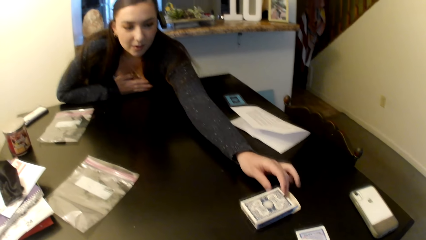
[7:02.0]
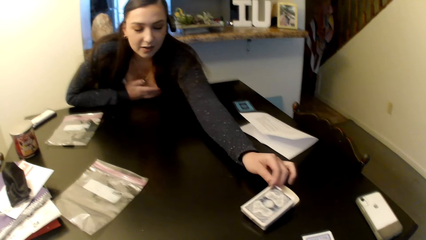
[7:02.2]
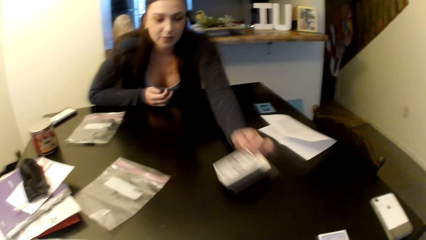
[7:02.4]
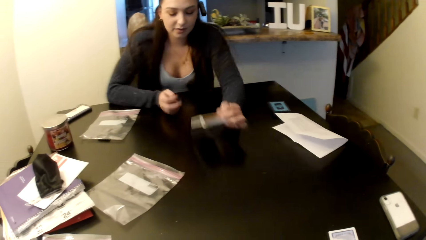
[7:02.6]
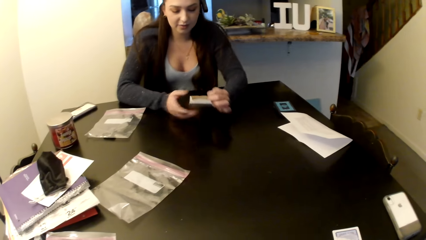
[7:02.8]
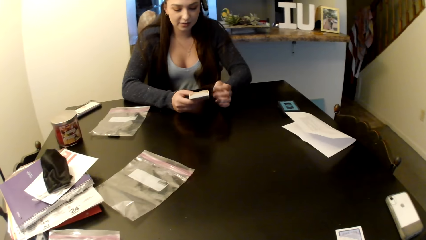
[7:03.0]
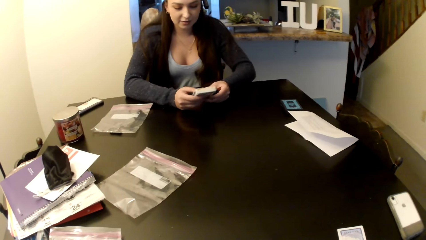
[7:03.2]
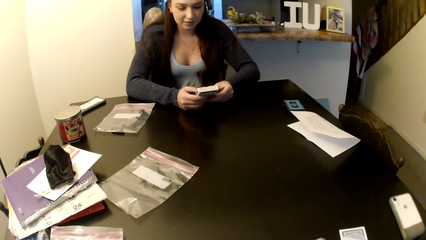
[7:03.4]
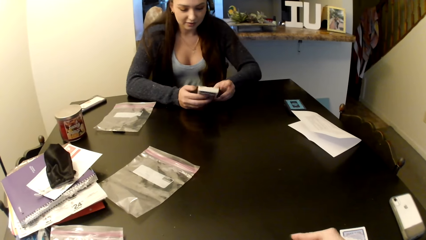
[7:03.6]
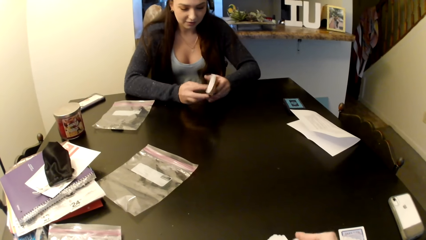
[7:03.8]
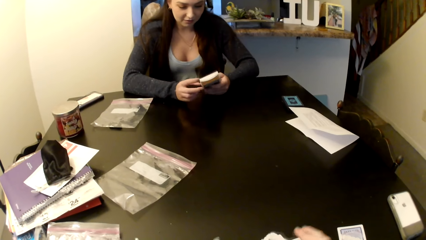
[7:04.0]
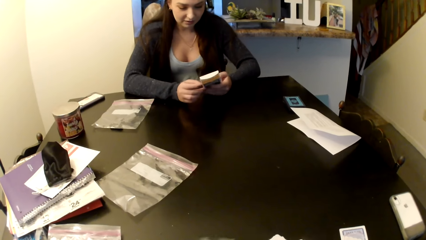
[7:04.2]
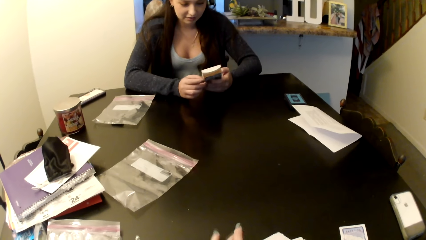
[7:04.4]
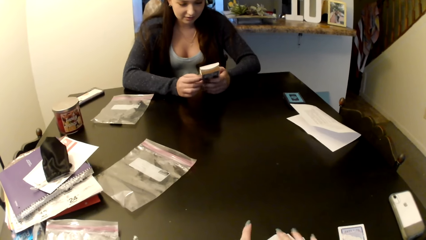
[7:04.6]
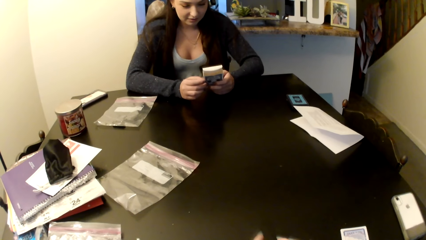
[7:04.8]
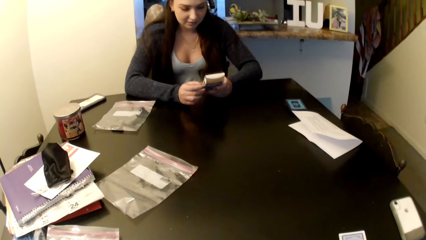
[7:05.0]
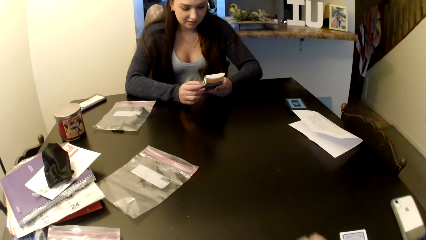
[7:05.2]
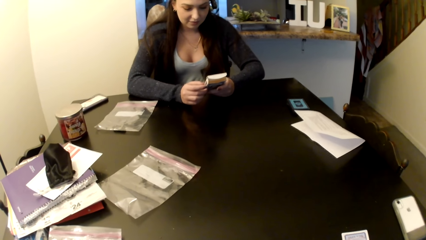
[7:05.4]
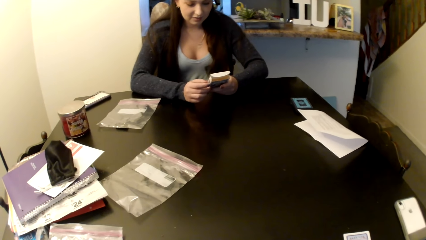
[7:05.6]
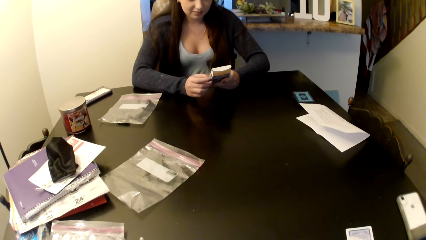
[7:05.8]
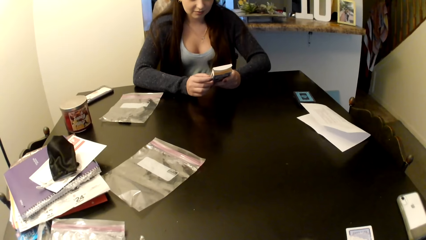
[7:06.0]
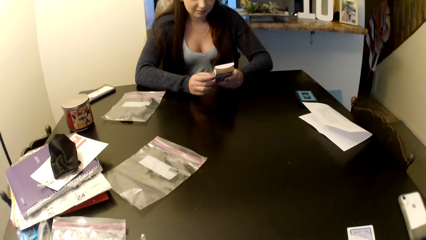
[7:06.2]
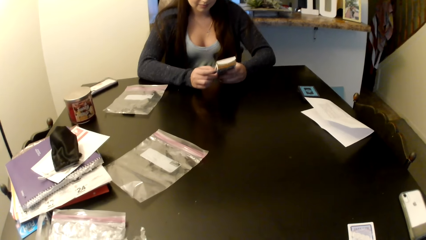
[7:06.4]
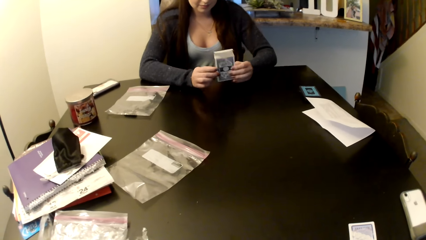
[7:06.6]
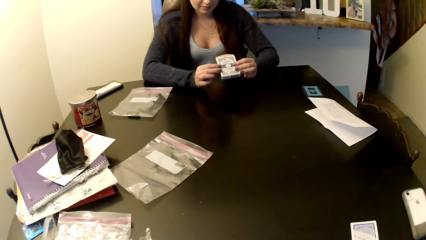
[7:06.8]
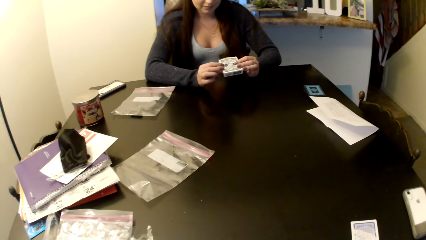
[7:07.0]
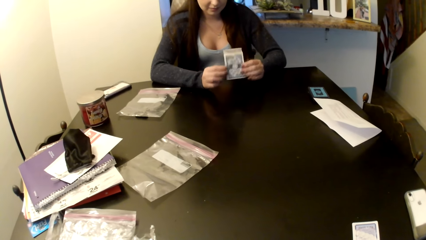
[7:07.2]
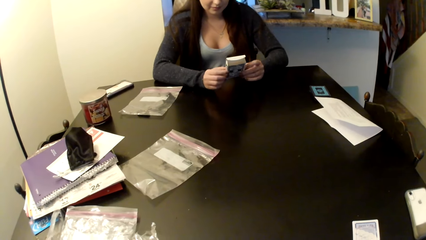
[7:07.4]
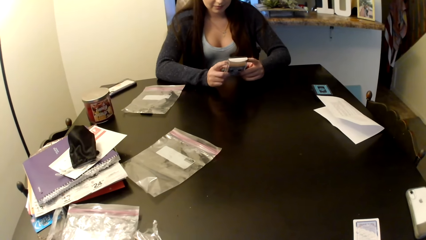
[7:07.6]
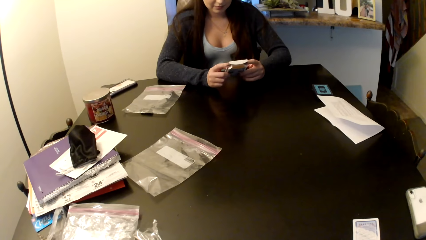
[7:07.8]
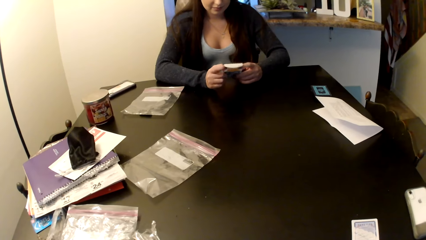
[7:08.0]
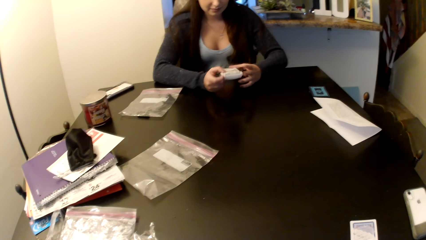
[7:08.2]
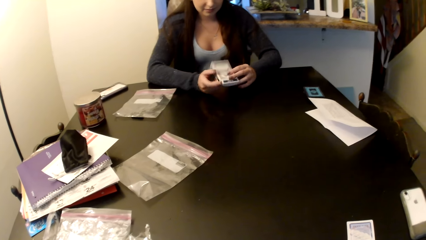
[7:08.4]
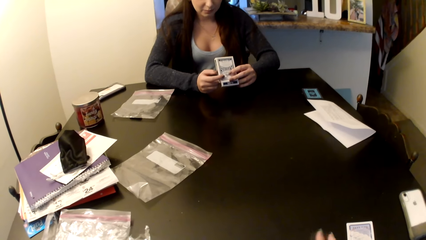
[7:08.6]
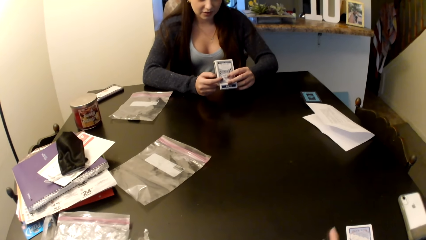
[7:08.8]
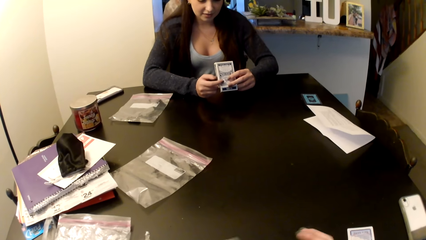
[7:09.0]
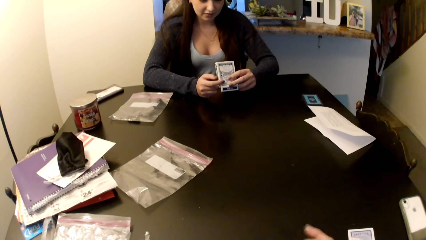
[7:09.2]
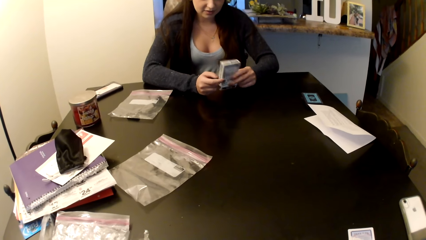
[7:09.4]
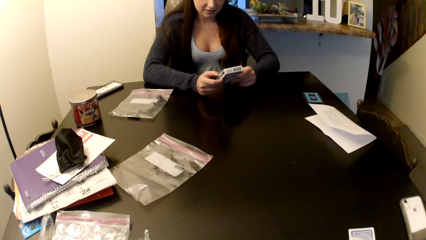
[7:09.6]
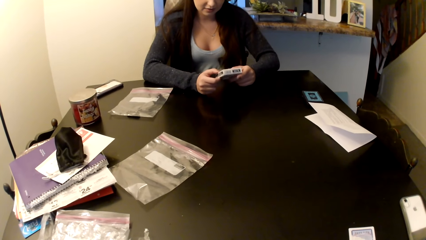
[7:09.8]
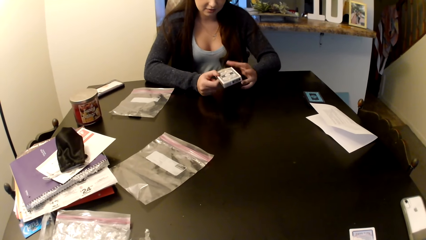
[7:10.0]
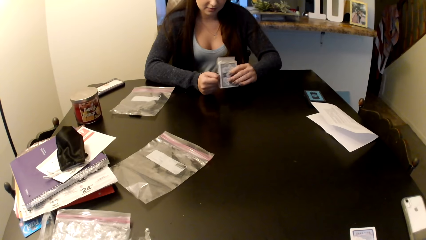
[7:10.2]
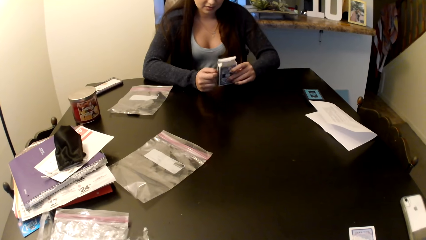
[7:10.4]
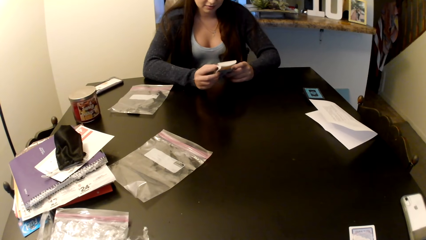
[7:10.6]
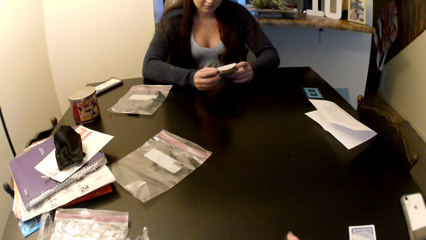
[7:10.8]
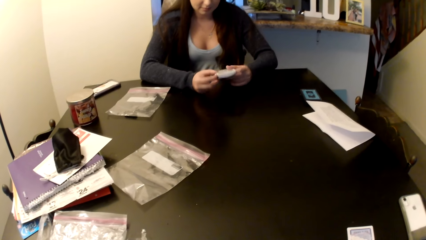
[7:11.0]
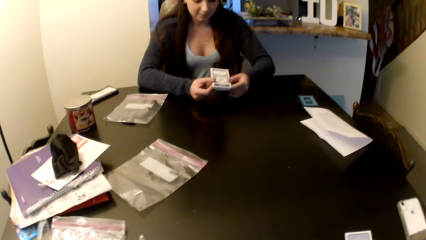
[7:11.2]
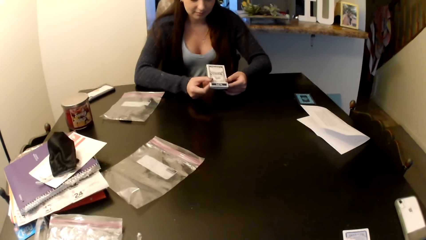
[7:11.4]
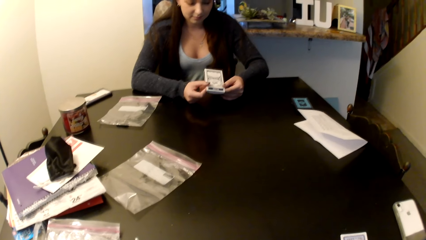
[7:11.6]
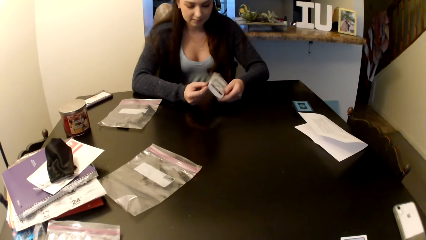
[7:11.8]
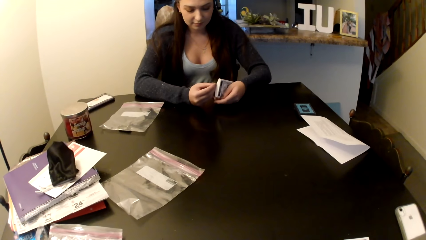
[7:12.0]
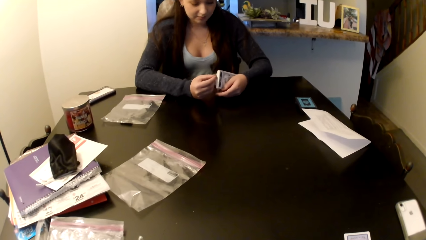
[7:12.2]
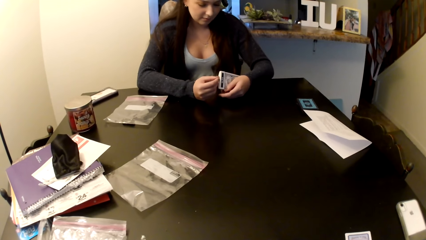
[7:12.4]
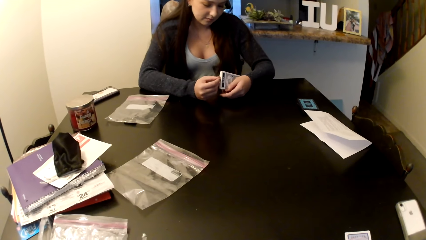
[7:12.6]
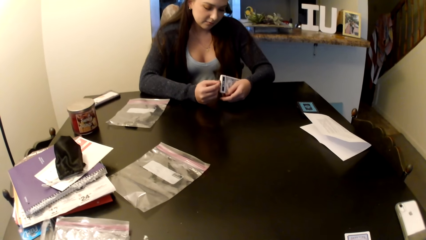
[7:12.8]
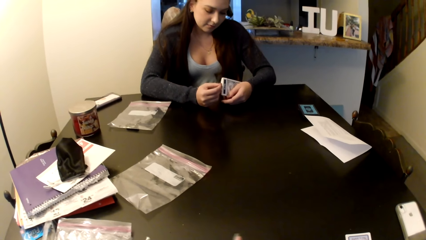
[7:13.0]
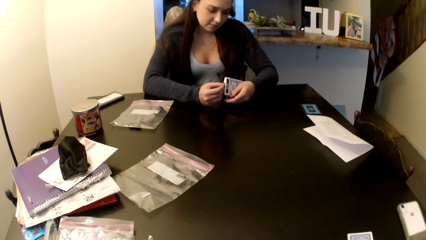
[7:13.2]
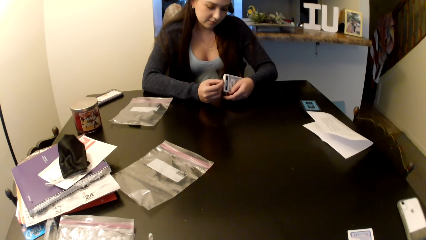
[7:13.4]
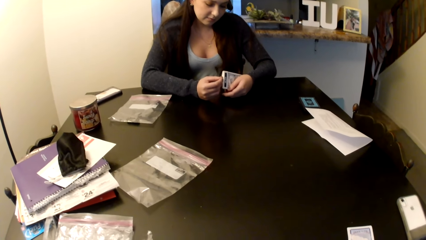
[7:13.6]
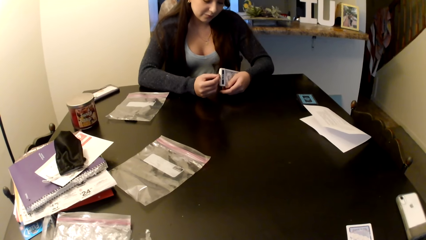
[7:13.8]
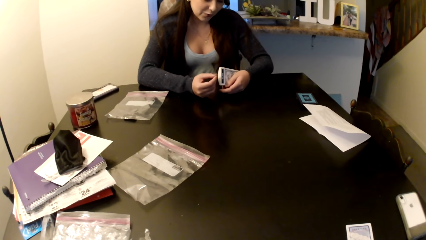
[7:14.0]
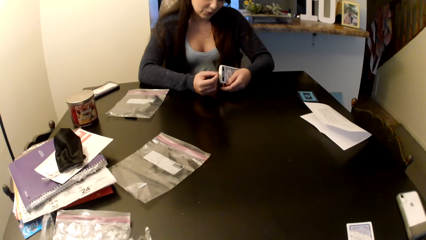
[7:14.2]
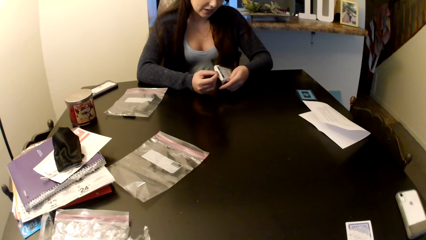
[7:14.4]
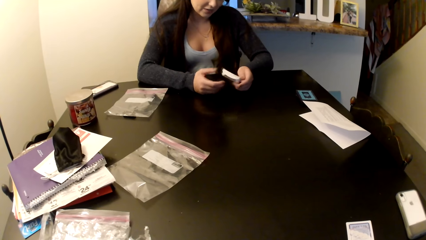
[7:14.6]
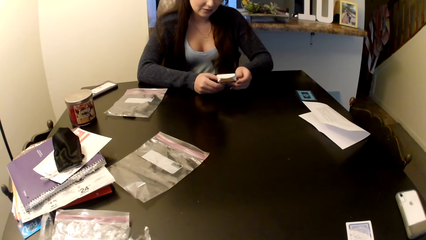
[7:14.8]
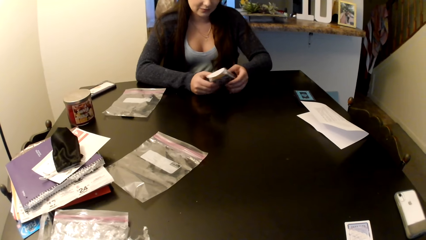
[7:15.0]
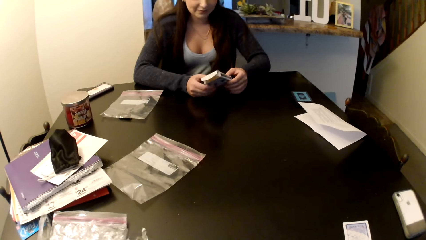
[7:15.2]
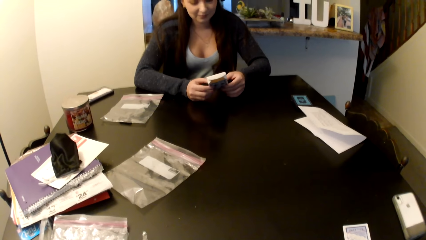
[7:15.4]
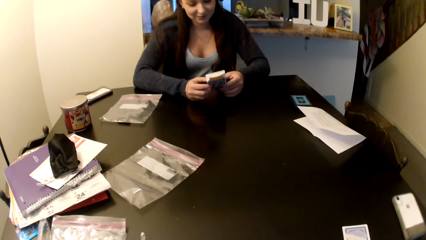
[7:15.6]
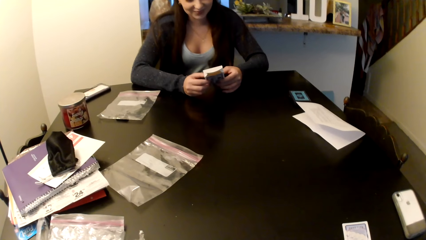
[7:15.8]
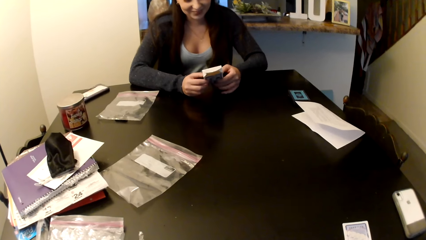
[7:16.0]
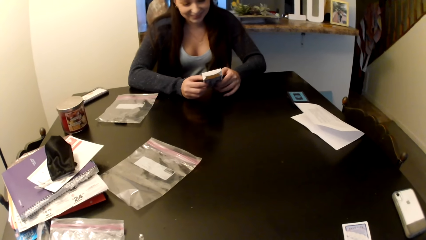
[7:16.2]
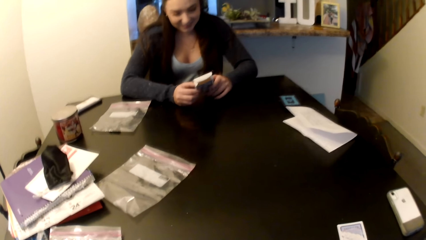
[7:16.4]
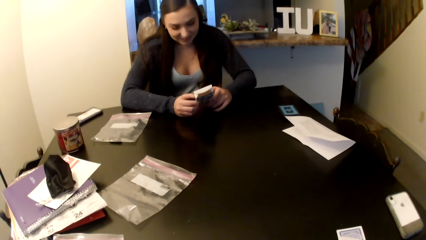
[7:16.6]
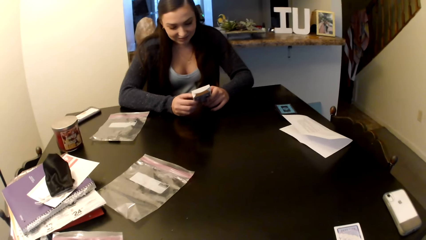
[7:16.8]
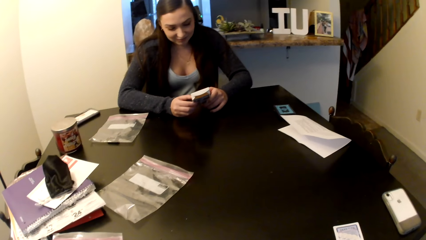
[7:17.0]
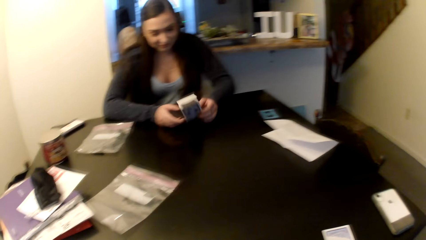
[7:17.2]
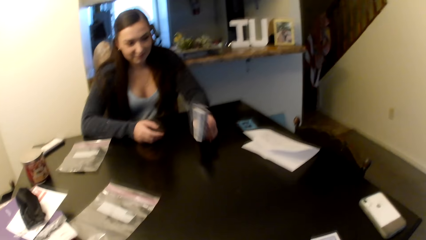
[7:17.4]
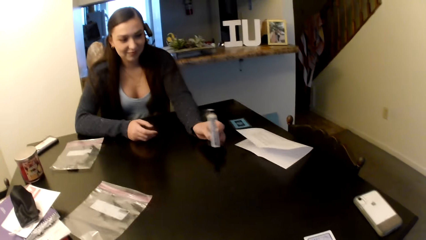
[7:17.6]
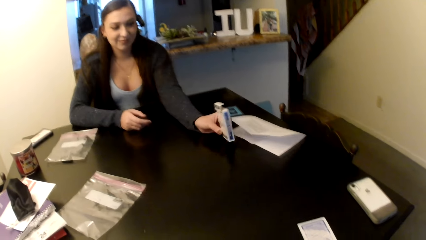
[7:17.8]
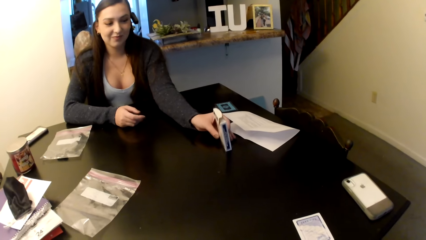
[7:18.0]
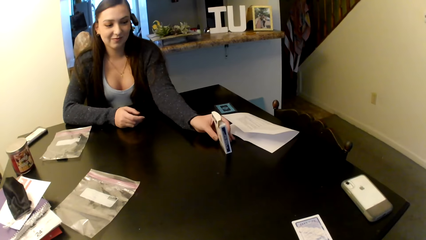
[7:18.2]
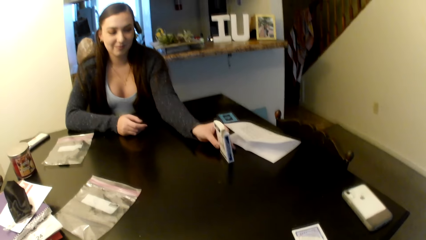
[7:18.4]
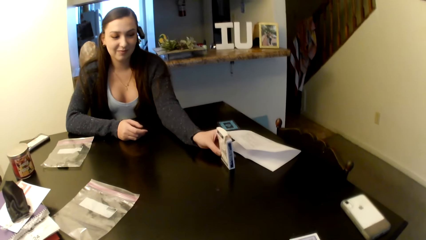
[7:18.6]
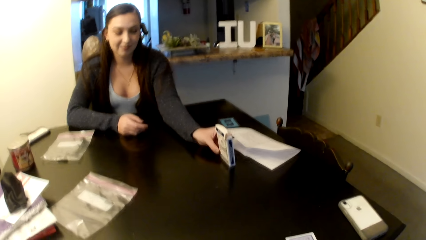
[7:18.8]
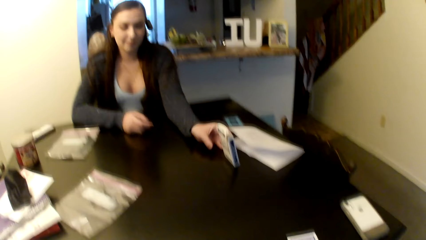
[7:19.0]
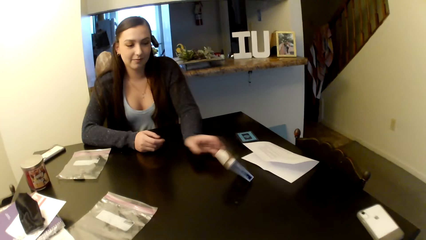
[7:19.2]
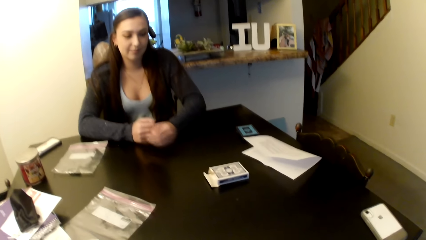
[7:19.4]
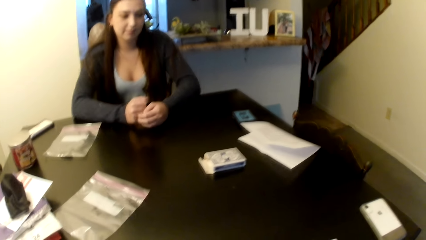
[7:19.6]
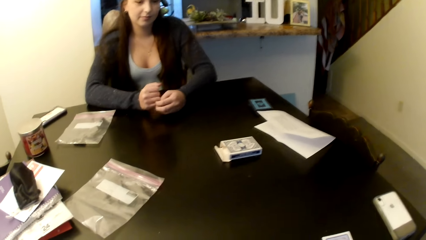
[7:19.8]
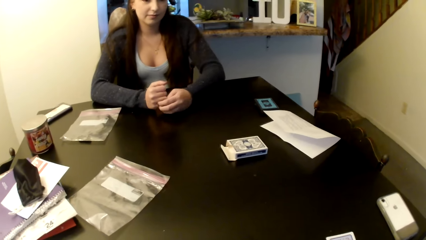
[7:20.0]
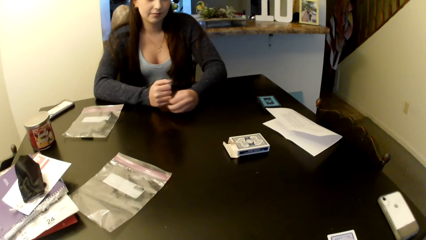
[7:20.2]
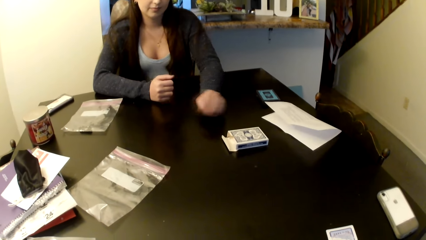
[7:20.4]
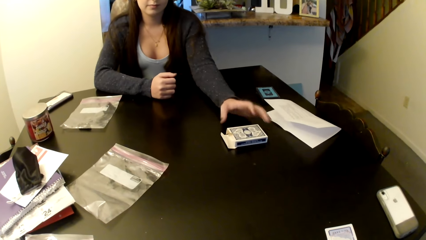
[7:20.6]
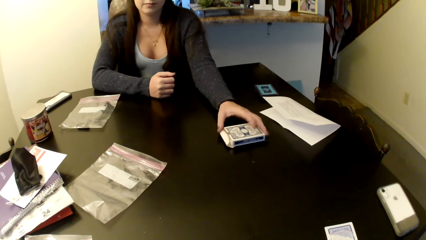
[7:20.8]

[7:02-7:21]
A woman picks up the card packet. She reads the packet. She puts the packet on the table.
